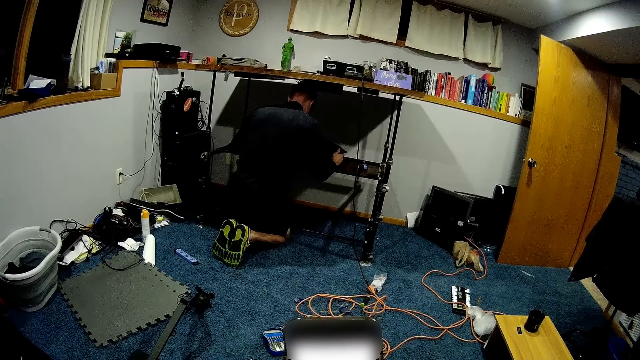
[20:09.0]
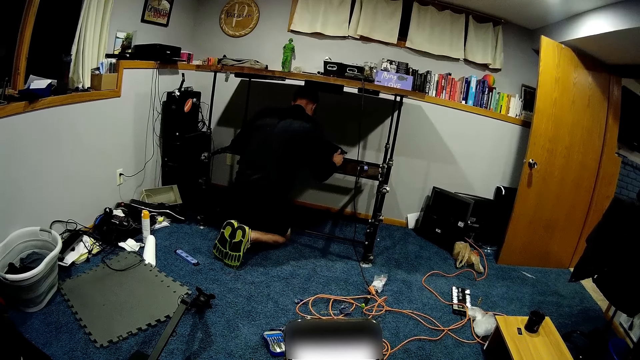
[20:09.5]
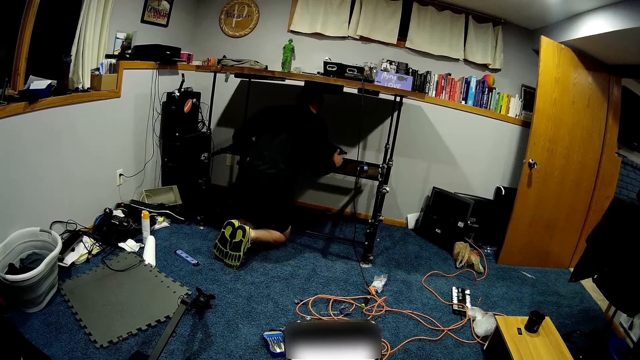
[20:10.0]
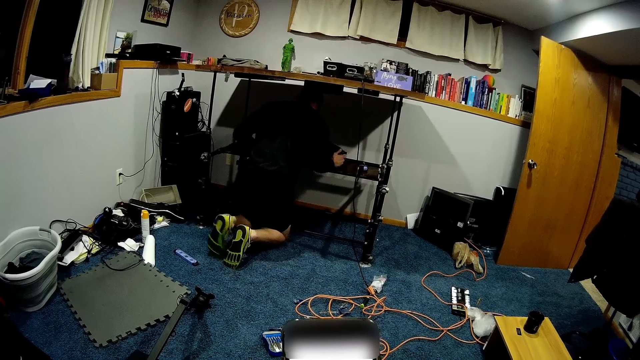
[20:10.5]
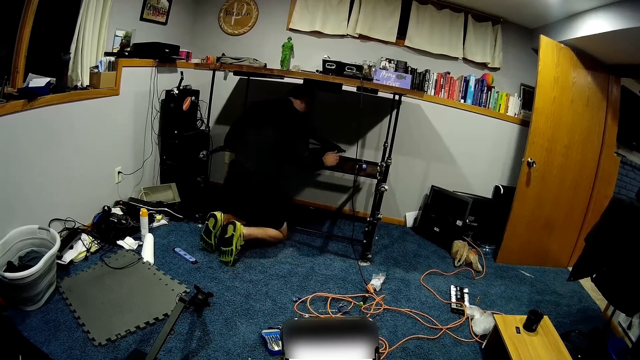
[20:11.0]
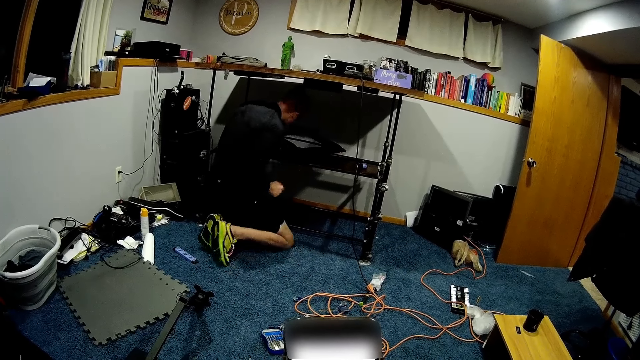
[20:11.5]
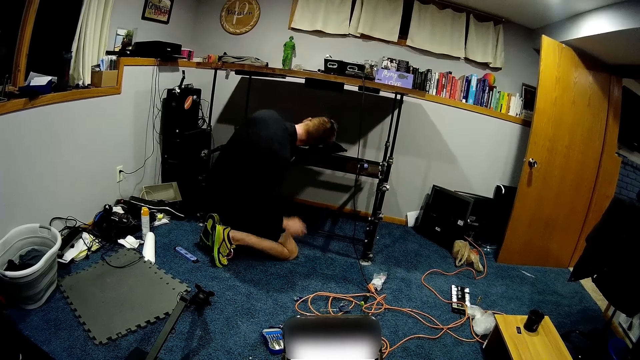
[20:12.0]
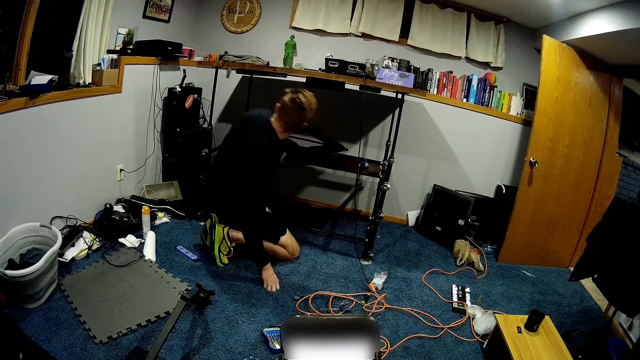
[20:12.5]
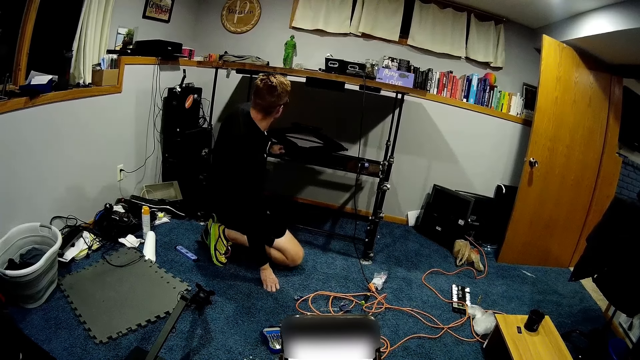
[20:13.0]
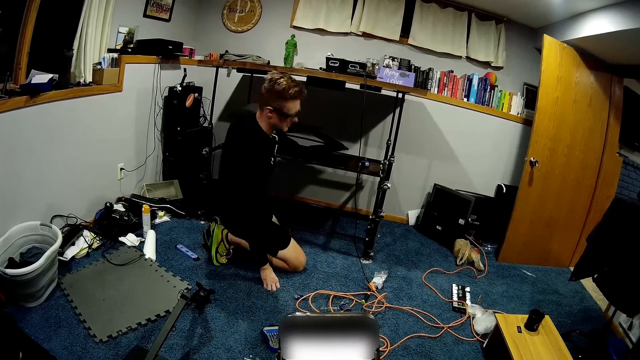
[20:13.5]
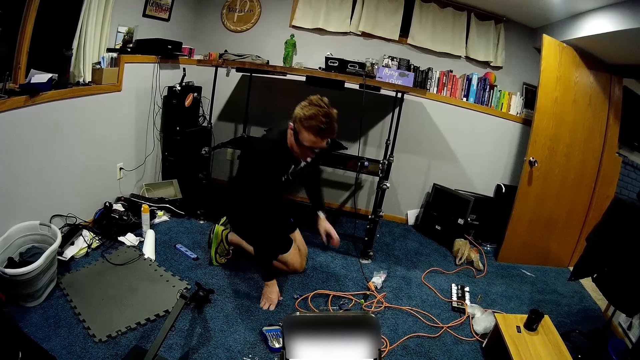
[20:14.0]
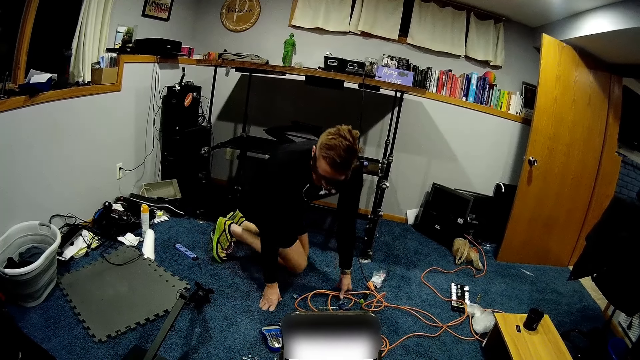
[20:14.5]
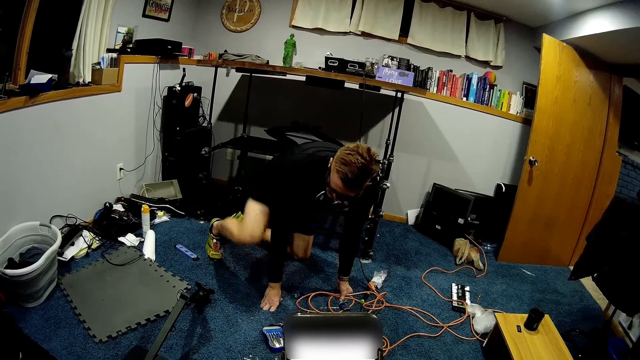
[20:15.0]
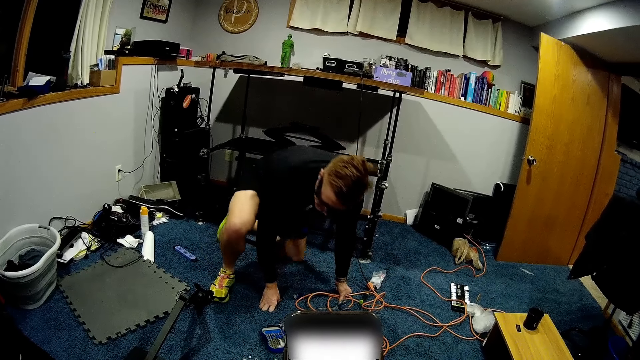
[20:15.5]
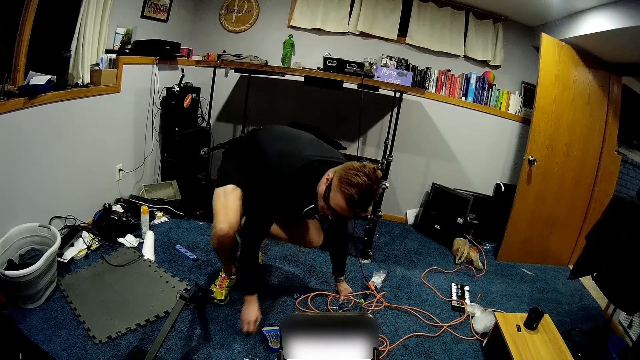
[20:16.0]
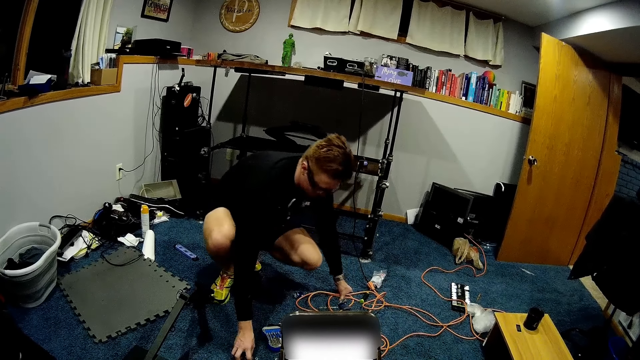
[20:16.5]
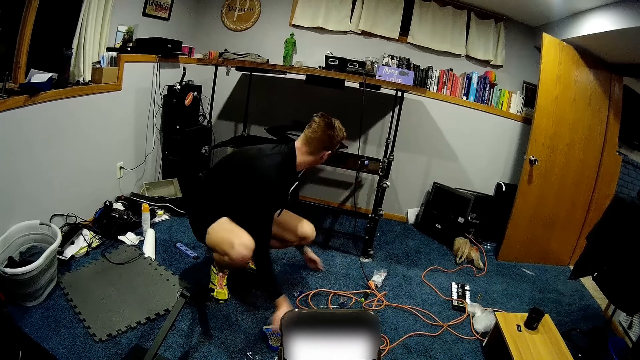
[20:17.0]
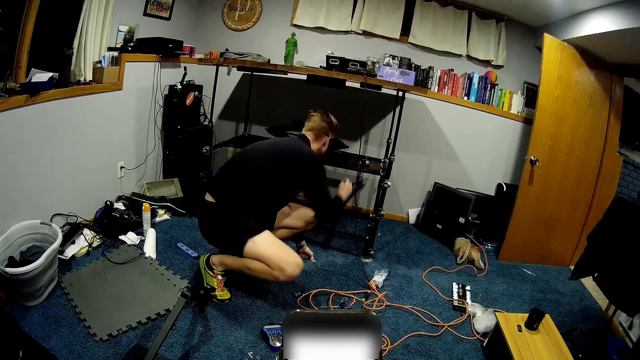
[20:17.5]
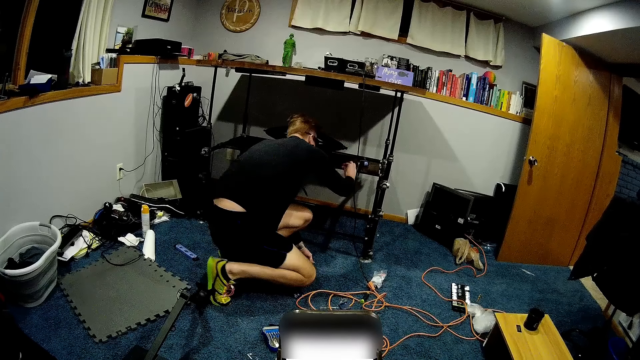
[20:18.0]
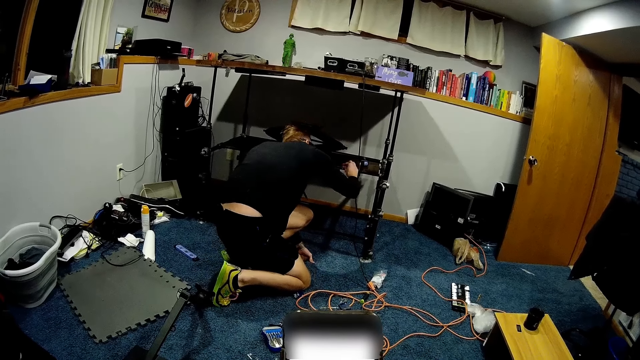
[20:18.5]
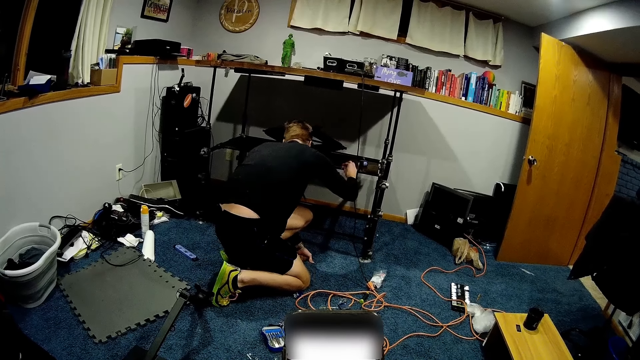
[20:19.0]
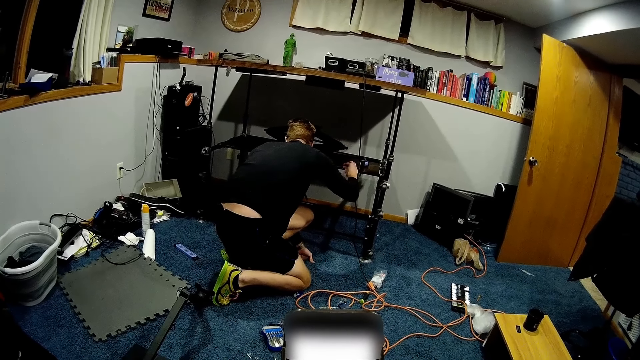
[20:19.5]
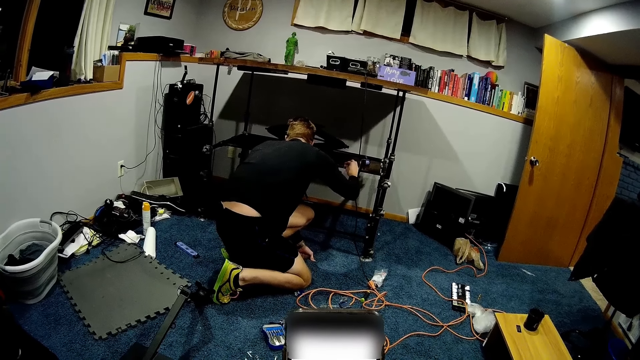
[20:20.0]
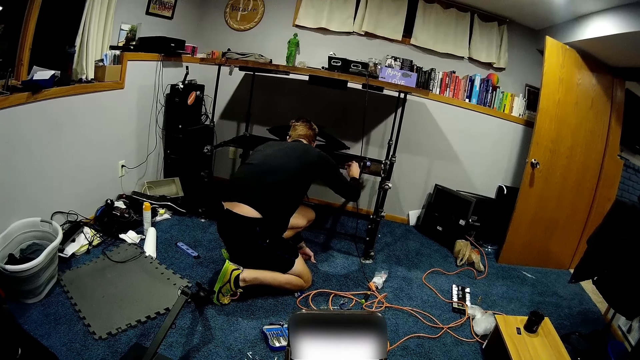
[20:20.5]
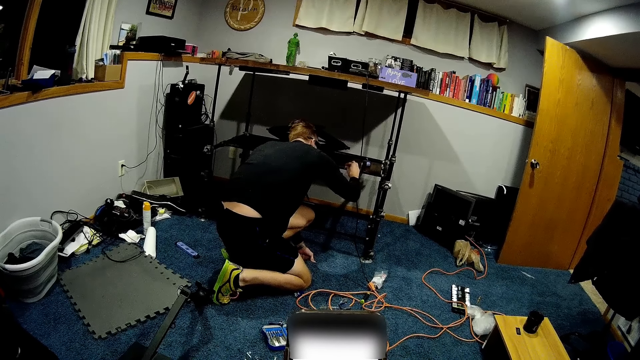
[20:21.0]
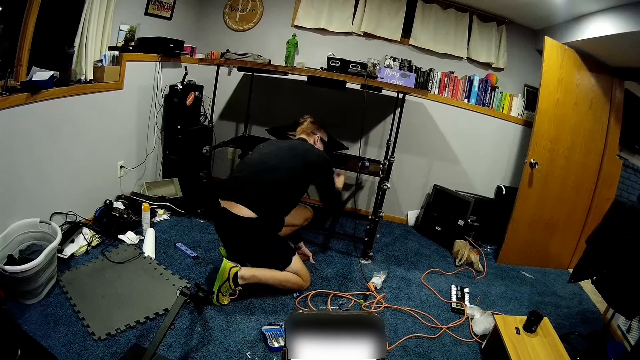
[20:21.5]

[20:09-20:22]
A man places a bolt on the table with his right hand.

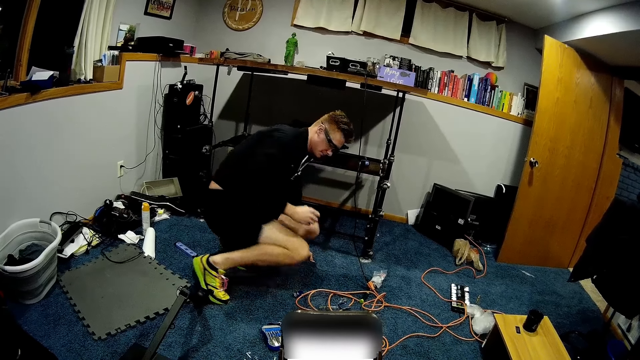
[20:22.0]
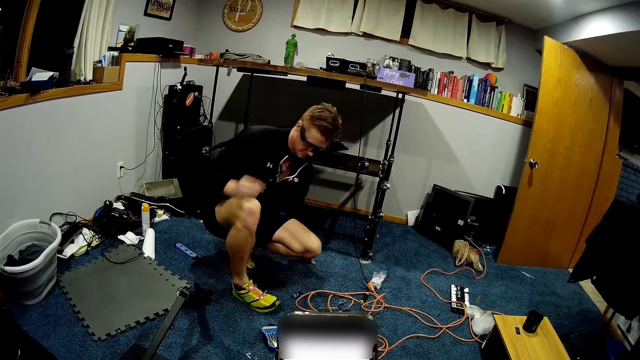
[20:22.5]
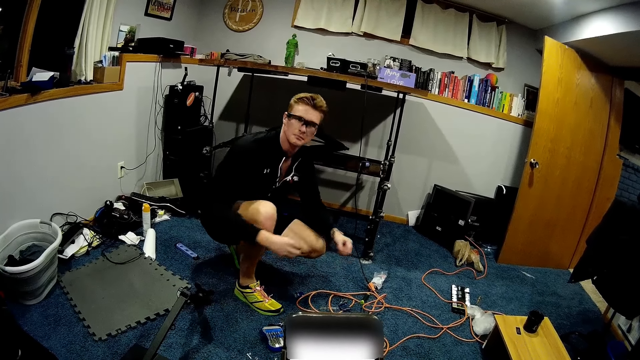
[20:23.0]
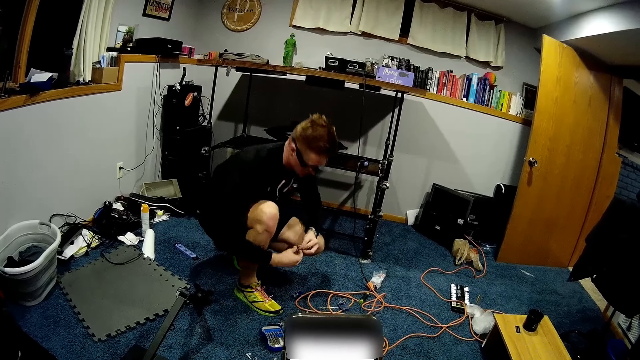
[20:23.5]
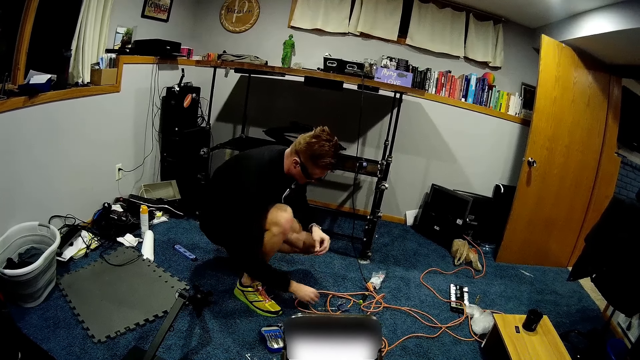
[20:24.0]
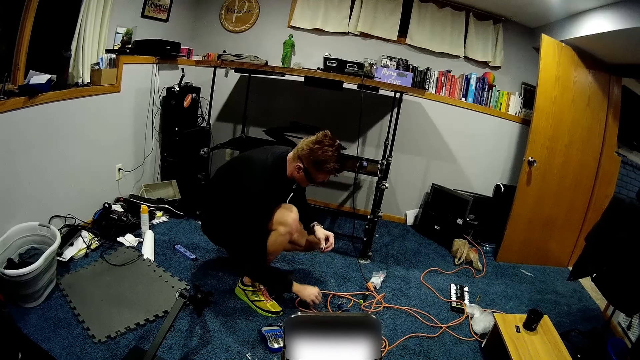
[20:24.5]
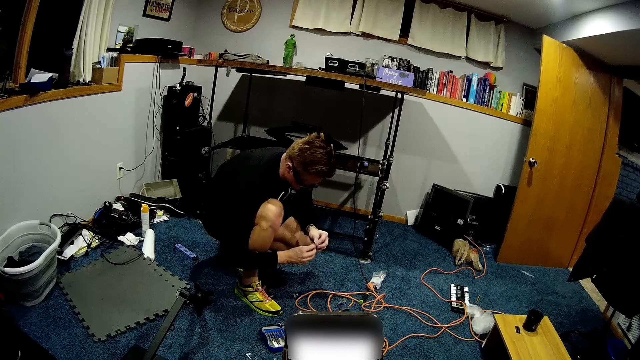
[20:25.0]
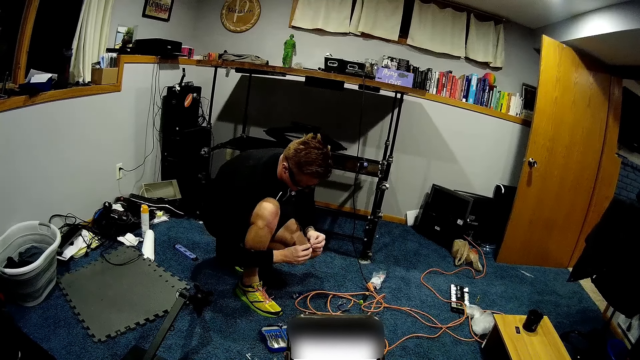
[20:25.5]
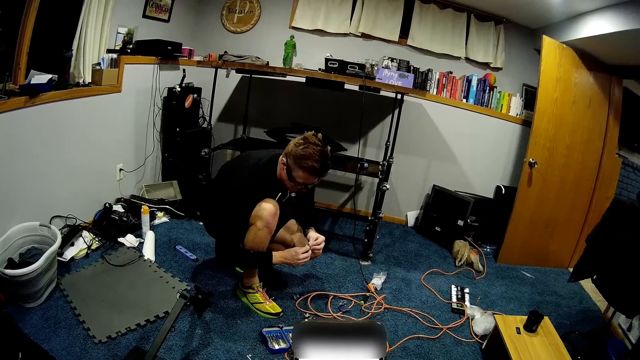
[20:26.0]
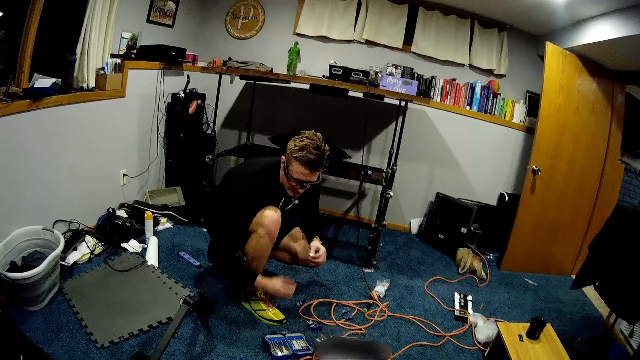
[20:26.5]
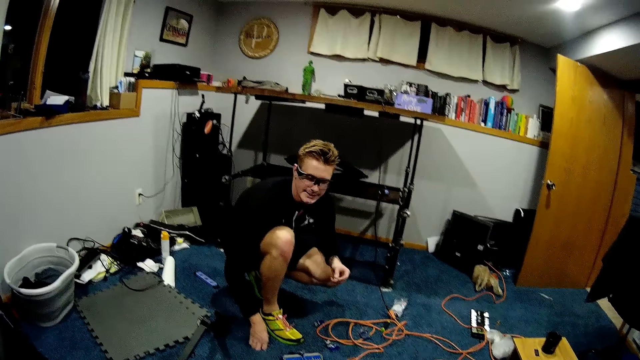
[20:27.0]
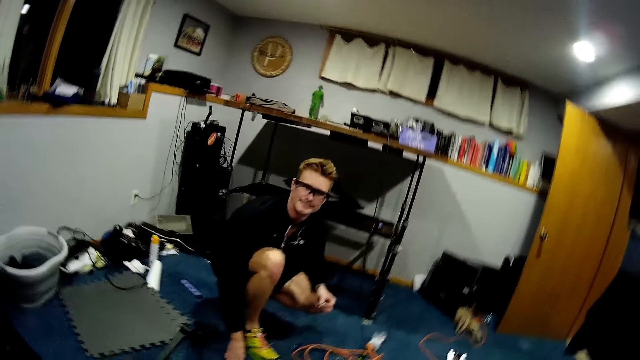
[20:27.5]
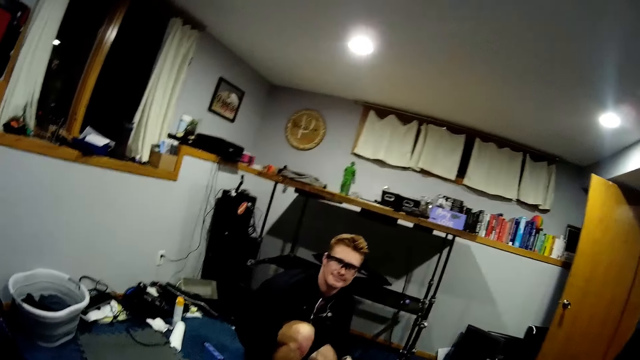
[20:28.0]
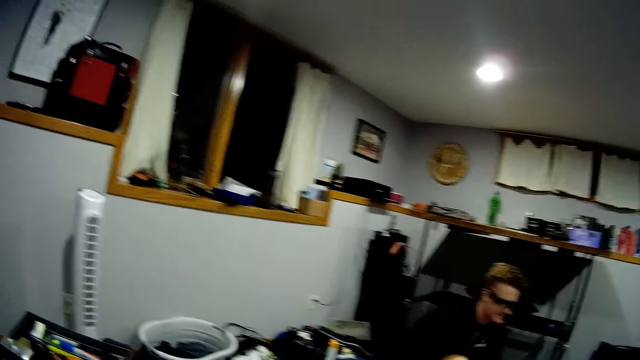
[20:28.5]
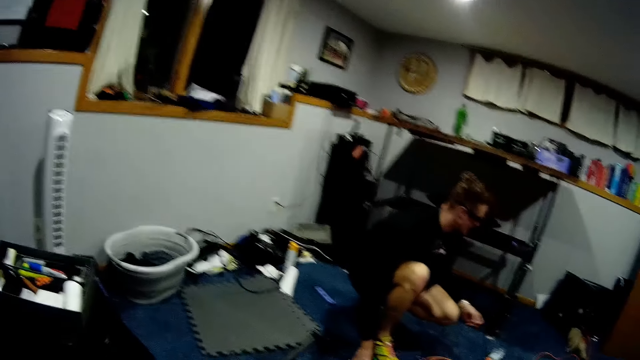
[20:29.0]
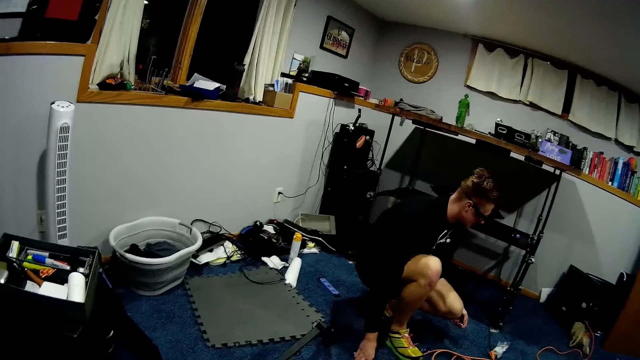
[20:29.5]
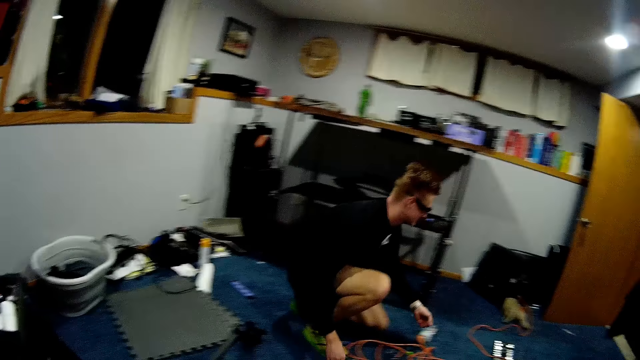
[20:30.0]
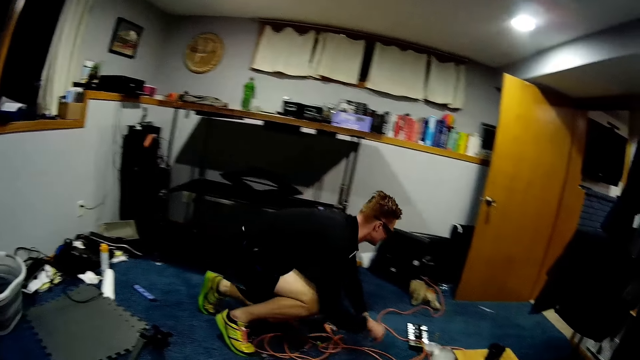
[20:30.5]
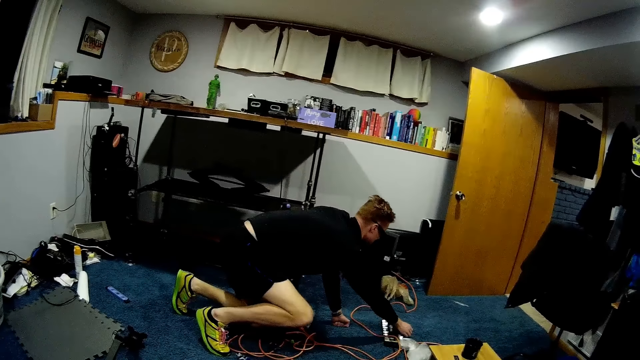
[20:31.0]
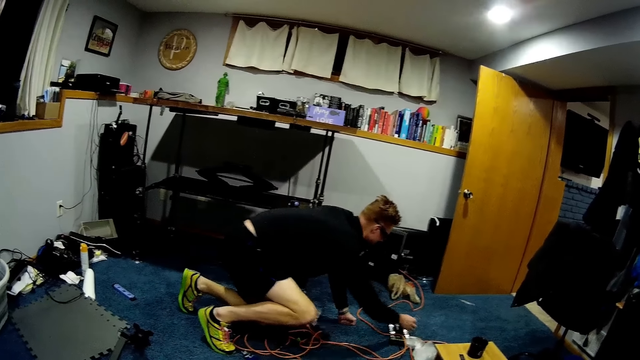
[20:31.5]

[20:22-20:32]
A man holds a screwdriver and bolt in both hands.
